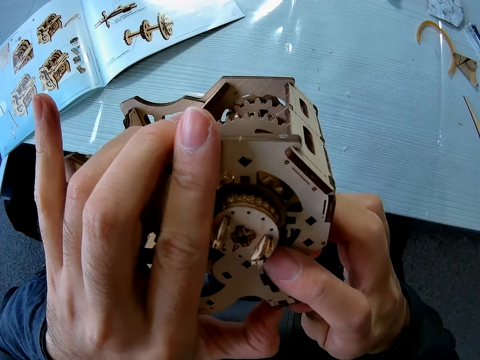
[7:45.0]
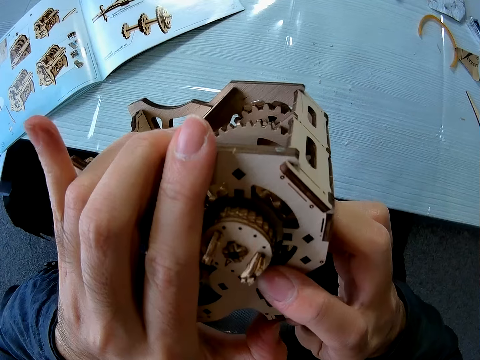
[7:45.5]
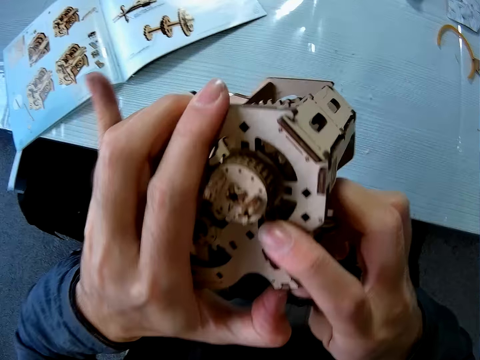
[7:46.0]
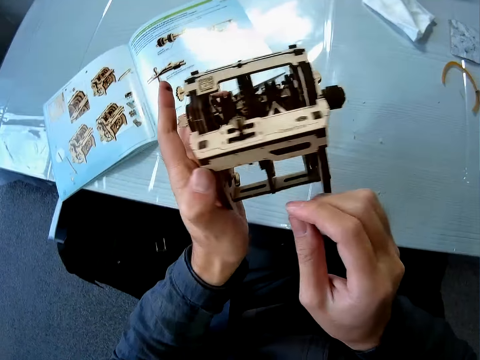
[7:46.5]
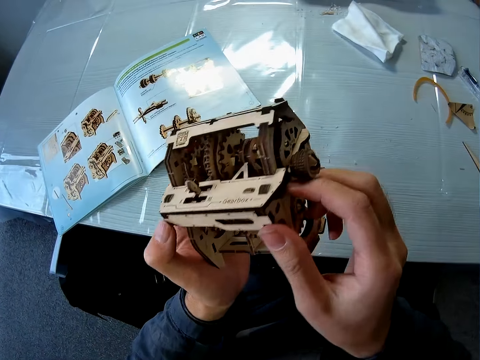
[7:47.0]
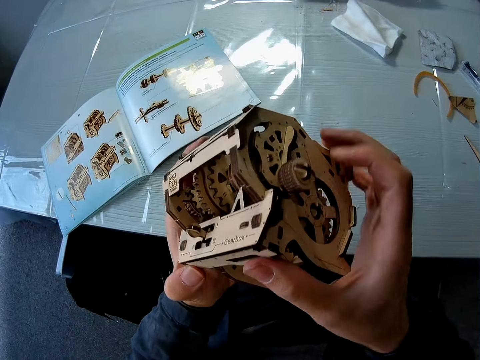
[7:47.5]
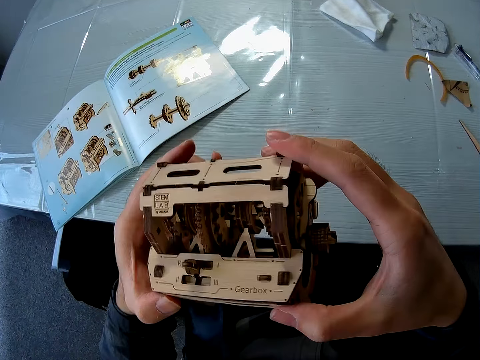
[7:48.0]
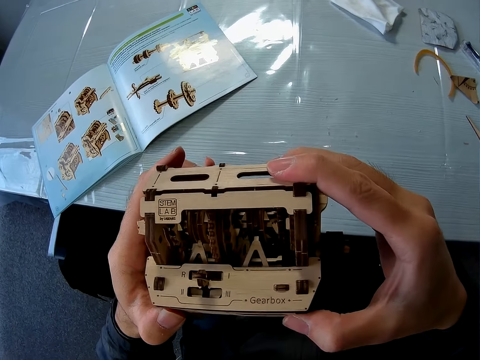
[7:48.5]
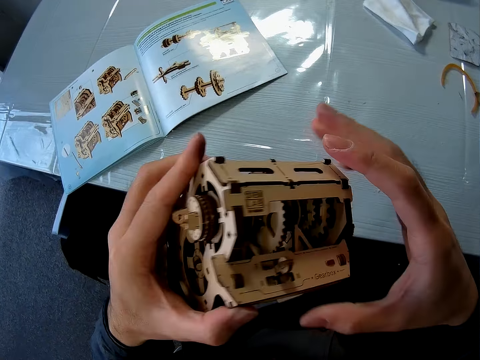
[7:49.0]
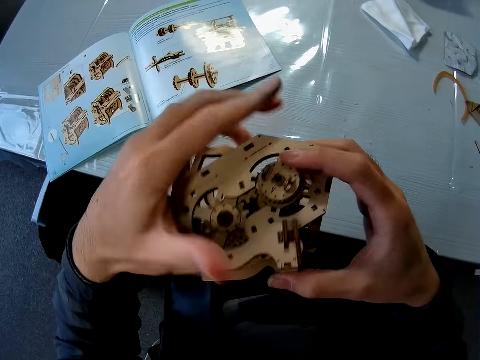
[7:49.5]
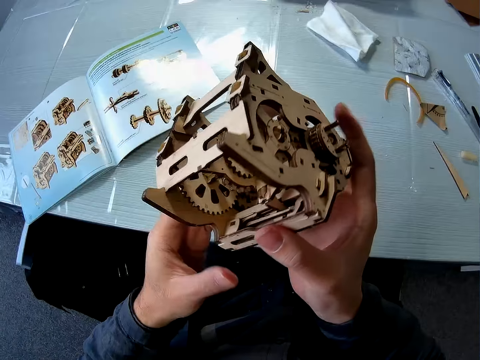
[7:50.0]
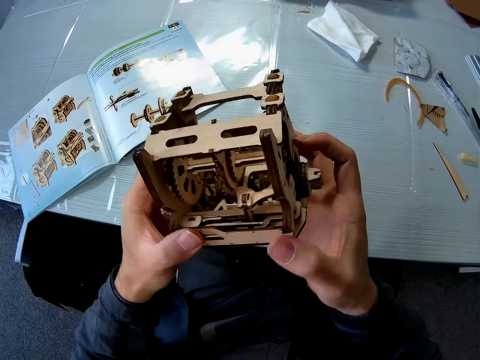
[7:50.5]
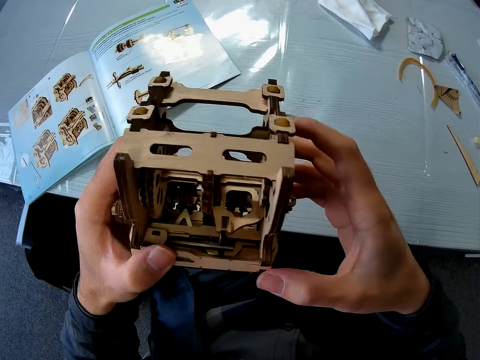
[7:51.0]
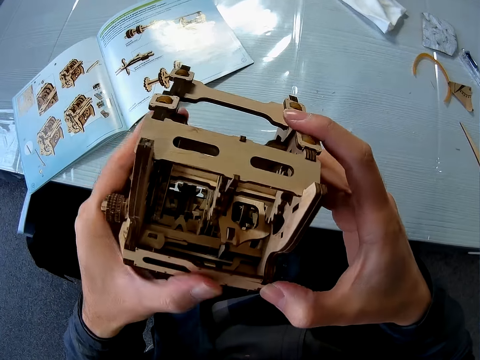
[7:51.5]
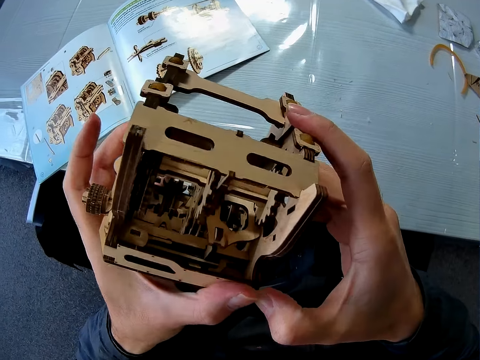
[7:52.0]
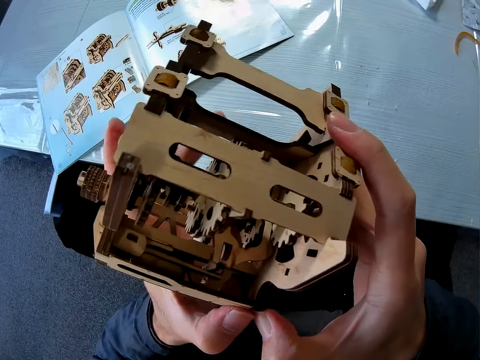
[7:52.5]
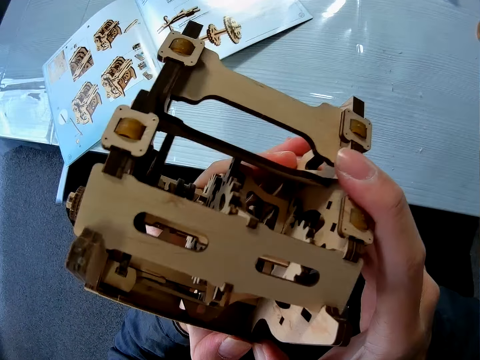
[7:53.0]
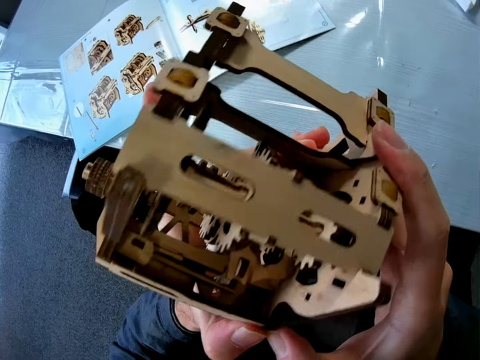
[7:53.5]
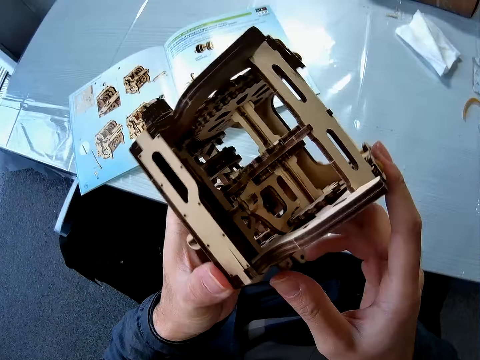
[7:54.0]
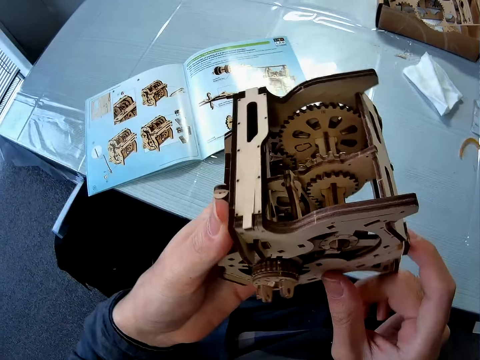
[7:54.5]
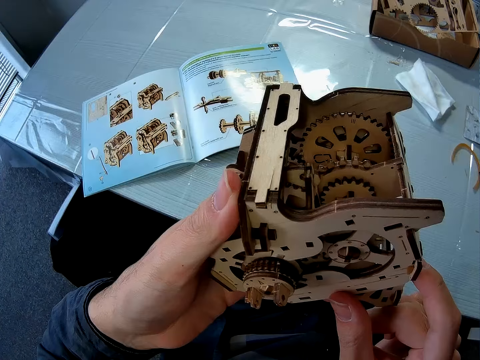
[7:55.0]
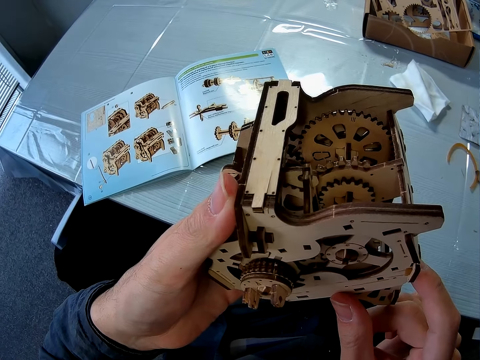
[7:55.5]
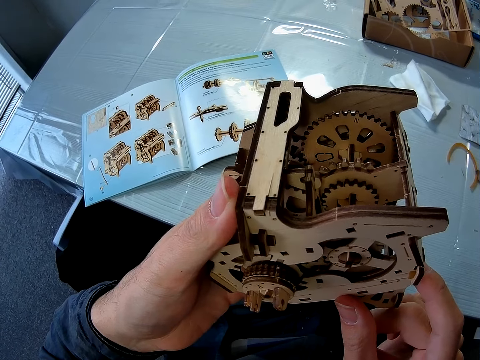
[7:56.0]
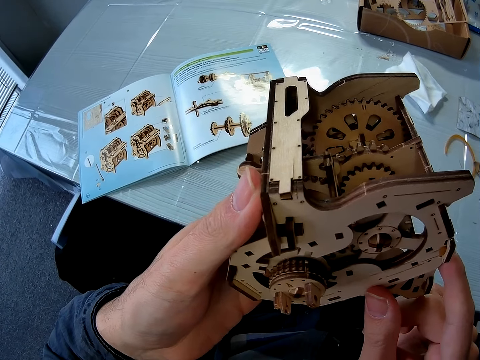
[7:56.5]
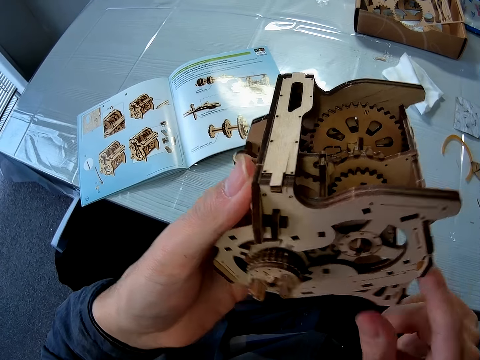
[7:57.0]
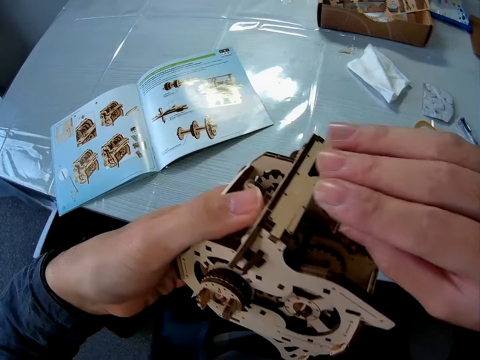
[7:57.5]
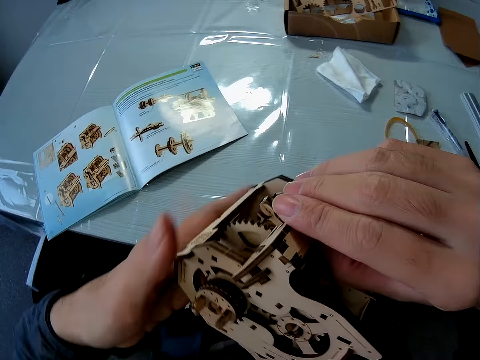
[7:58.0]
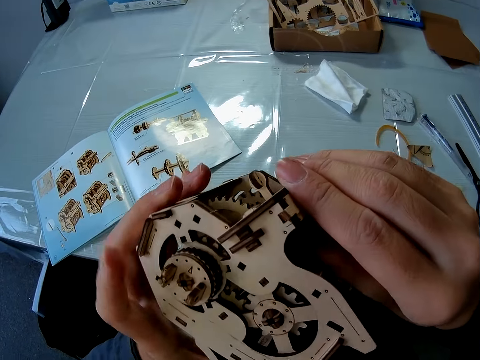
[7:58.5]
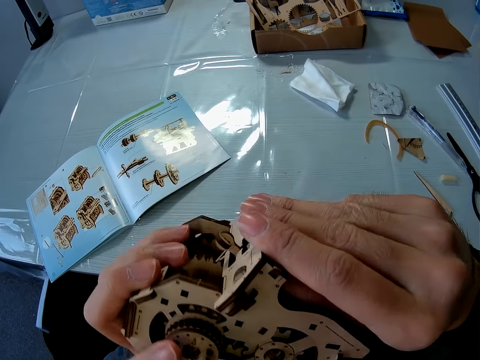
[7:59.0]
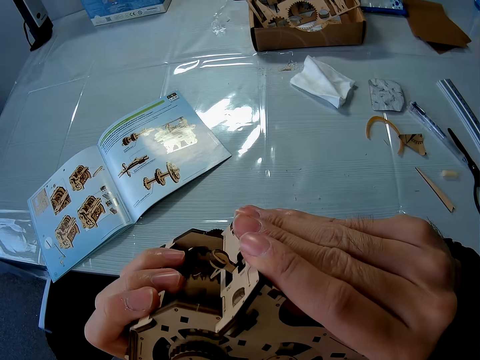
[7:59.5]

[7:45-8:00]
The camera wearer turns the stem gear model. They look at the stem gear model.

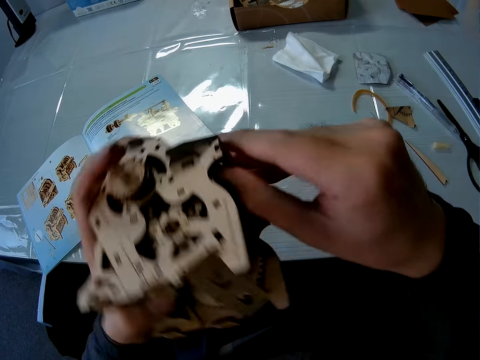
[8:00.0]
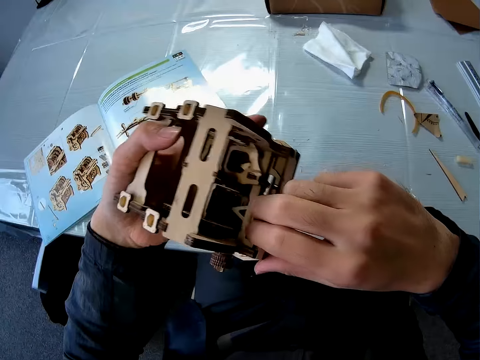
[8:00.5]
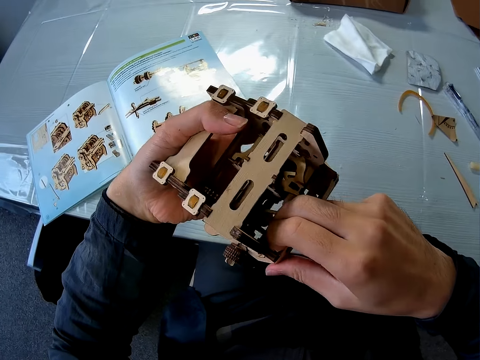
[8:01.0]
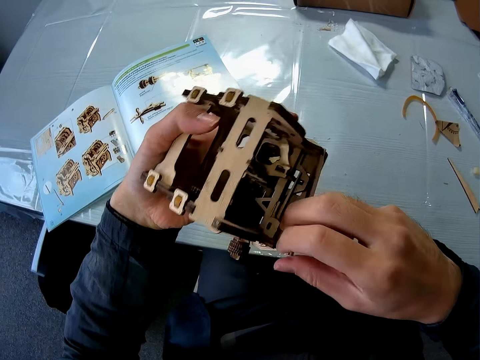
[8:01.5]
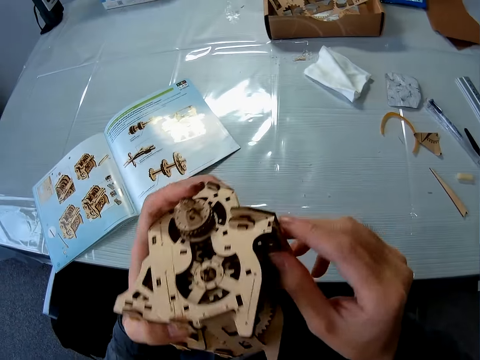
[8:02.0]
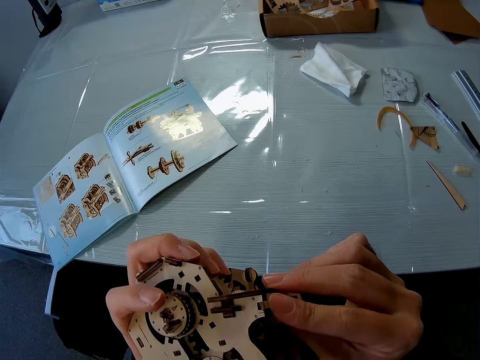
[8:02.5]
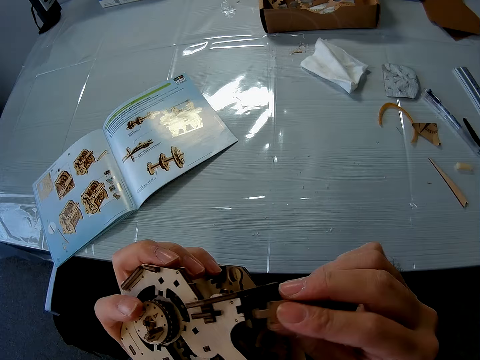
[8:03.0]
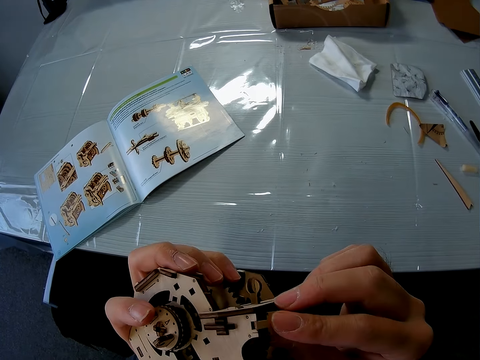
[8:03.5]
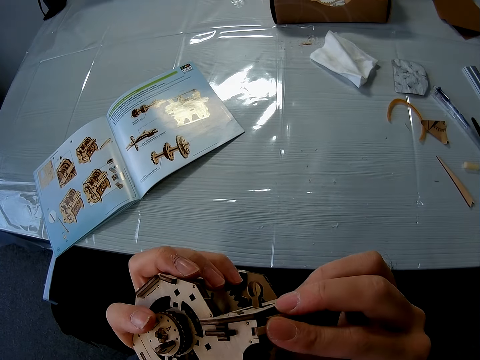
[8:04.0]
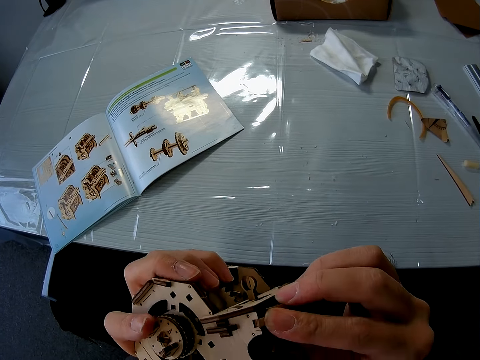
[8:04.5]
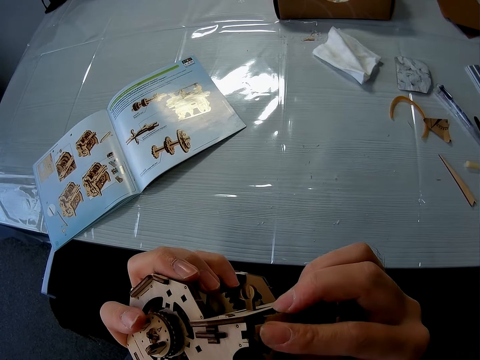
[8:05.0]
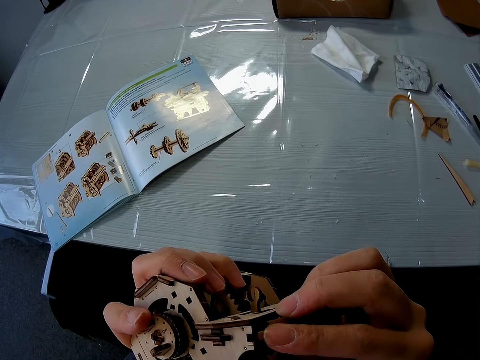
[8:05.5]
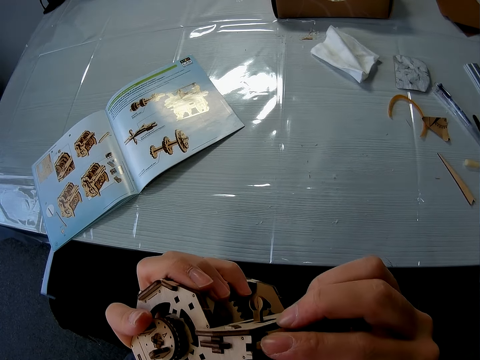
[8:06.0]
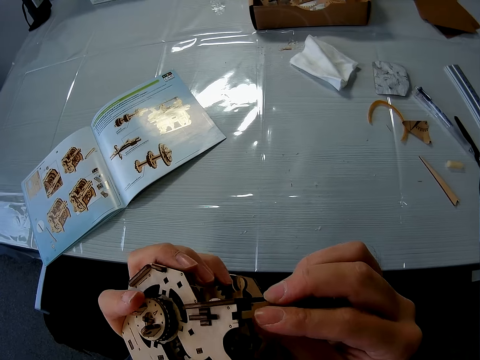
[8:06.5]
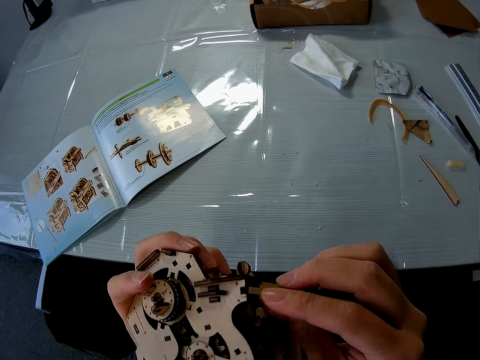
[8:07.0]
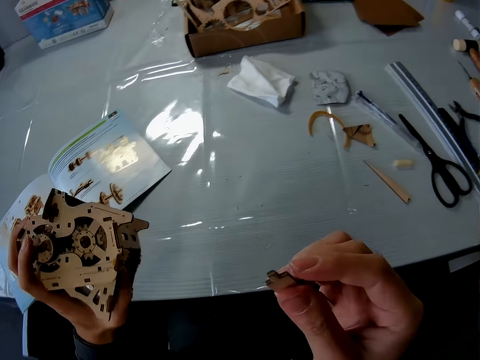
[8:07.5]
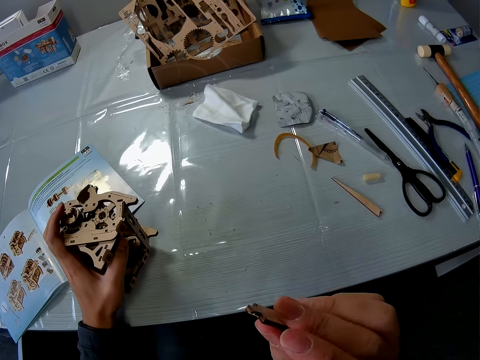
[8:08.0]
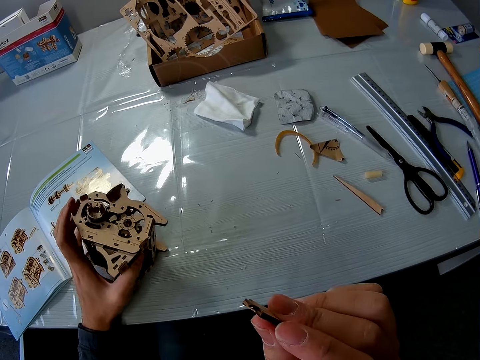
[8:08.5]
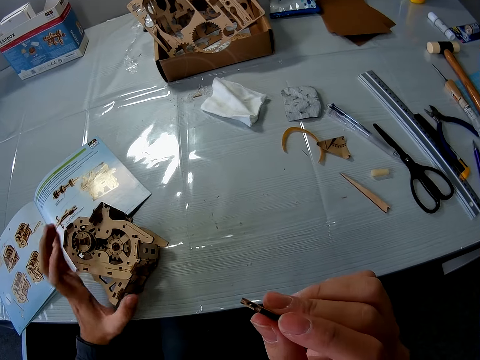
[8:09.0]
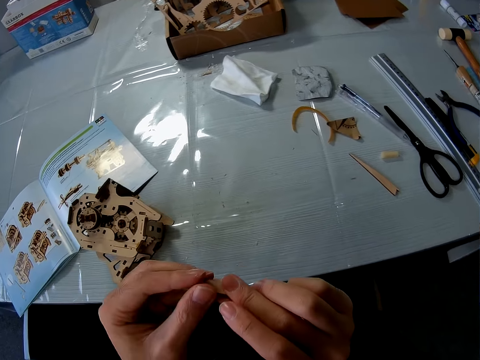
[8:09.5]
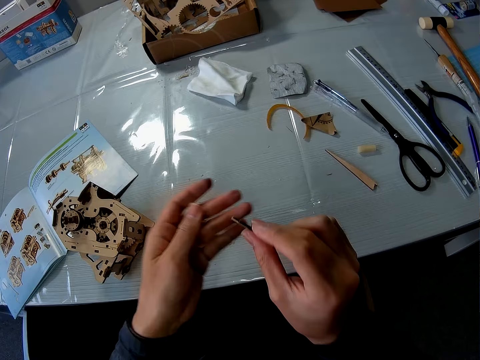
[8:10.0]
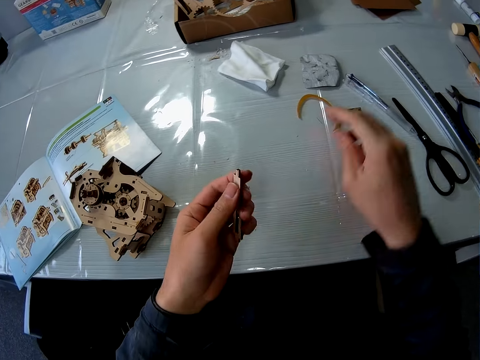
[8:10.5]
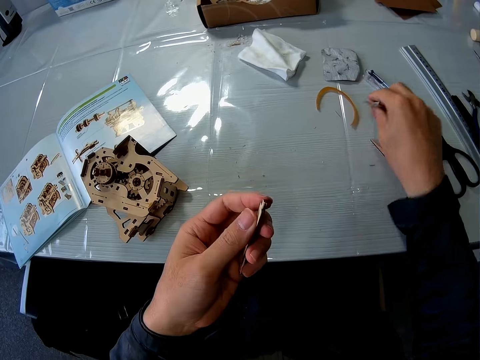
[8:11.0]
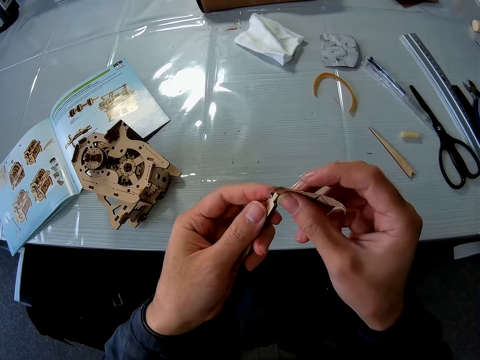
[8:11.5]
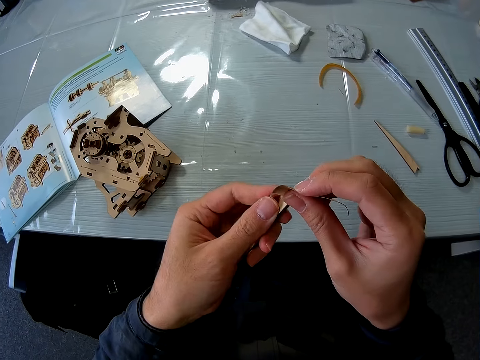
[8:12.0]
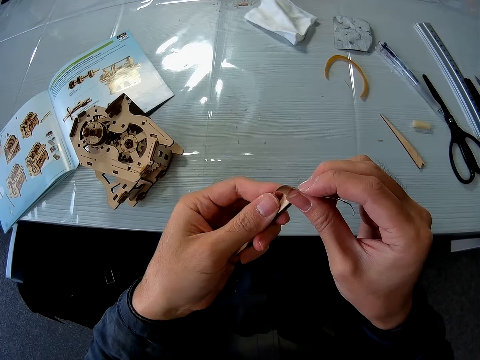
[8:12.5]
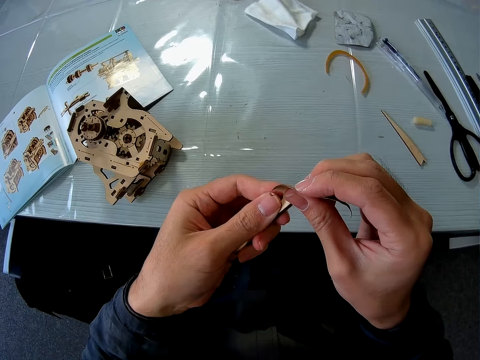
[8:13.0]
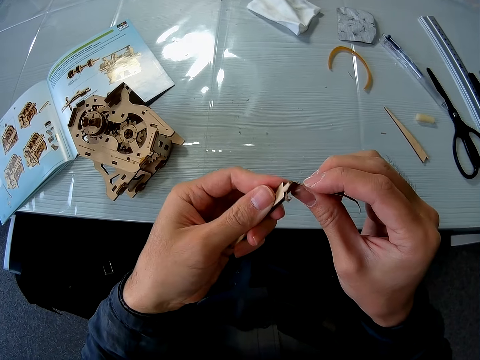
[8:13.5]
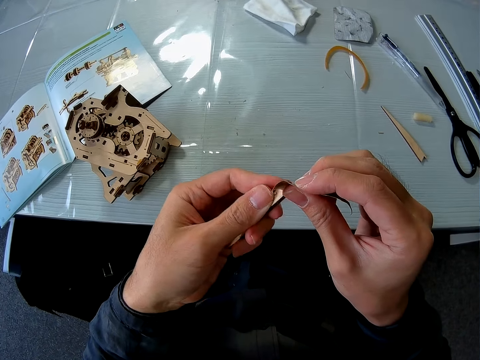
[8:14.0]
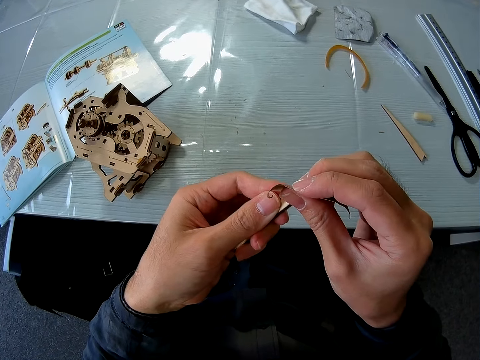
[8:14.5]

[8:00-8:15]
The camera wearer removes the piece of cardboard from the cardboard structure. He drops the cardboard structure on the table. He cleans the piece of cardboard with his fingers. He picks up the sandpaper from the table. He smoothens the piece of cardboard with the sandpaper.
